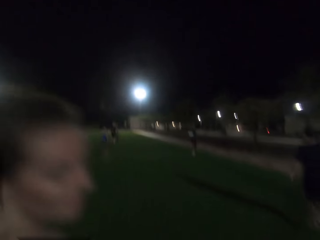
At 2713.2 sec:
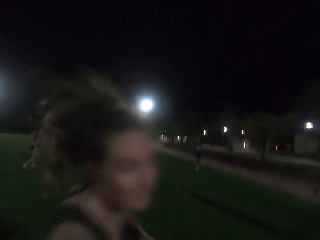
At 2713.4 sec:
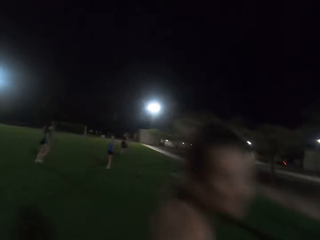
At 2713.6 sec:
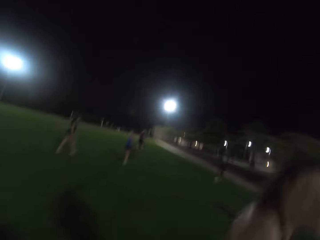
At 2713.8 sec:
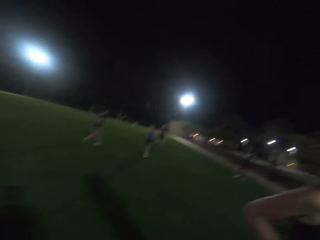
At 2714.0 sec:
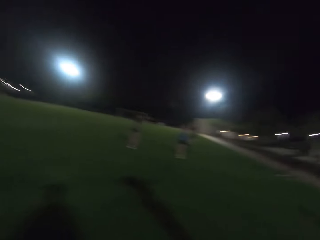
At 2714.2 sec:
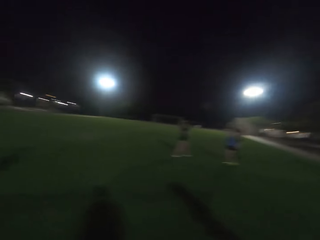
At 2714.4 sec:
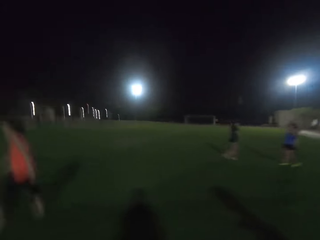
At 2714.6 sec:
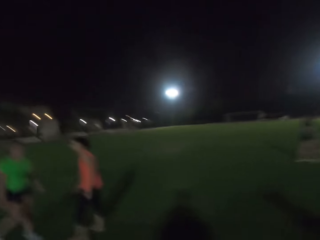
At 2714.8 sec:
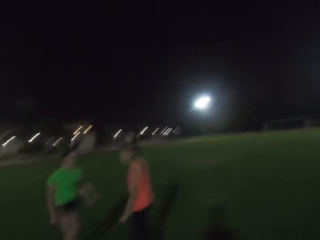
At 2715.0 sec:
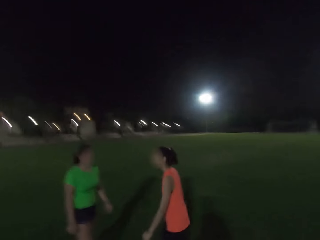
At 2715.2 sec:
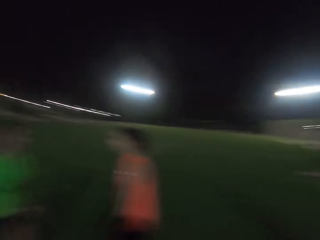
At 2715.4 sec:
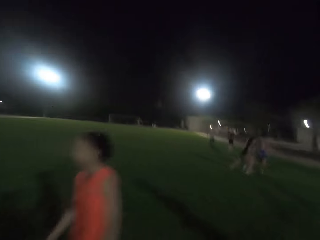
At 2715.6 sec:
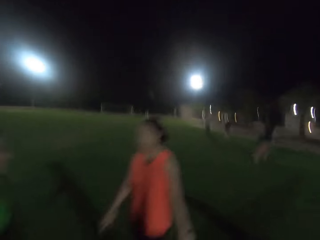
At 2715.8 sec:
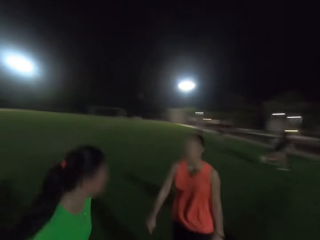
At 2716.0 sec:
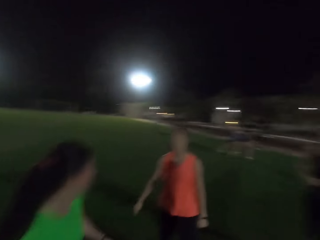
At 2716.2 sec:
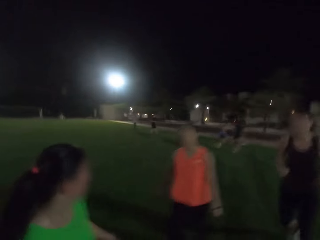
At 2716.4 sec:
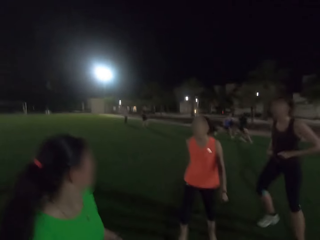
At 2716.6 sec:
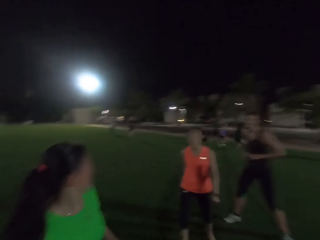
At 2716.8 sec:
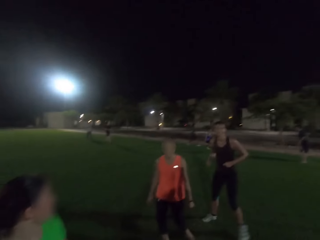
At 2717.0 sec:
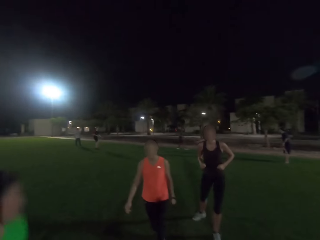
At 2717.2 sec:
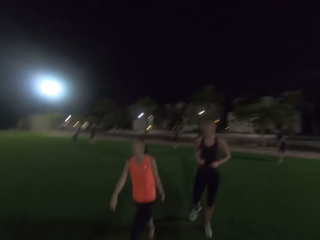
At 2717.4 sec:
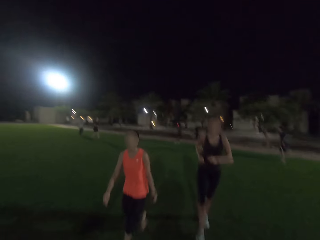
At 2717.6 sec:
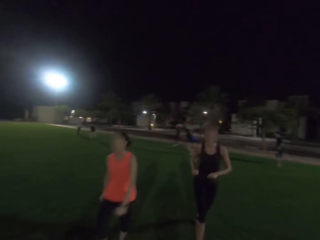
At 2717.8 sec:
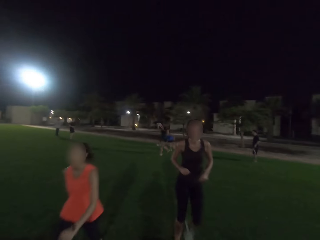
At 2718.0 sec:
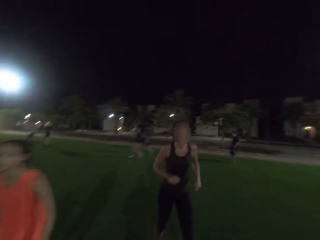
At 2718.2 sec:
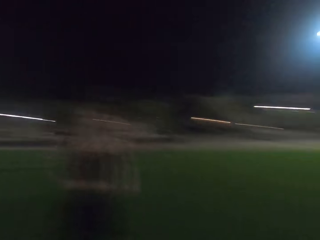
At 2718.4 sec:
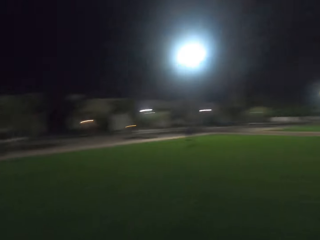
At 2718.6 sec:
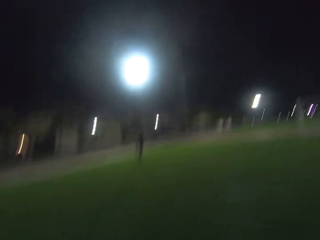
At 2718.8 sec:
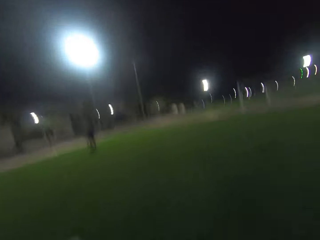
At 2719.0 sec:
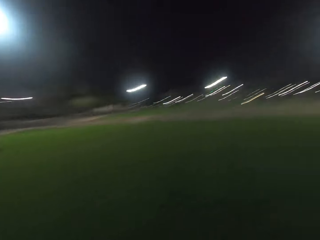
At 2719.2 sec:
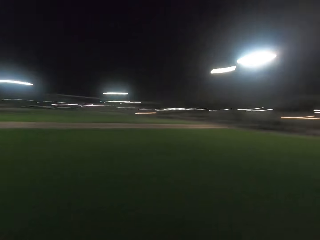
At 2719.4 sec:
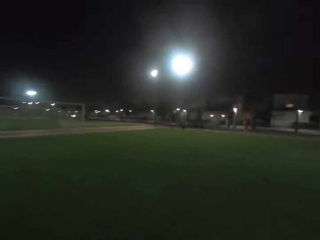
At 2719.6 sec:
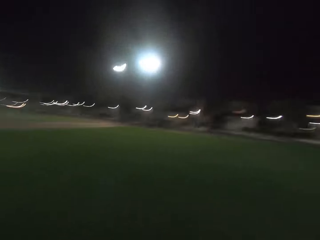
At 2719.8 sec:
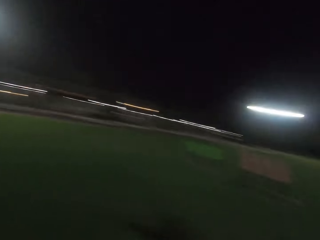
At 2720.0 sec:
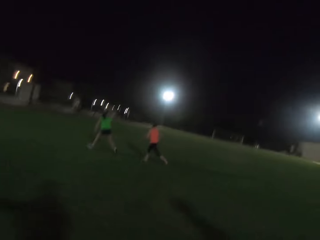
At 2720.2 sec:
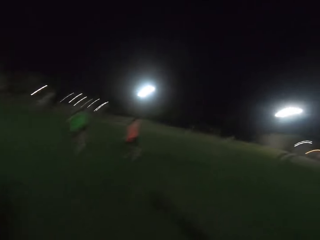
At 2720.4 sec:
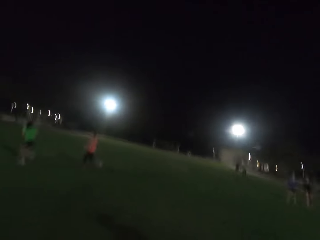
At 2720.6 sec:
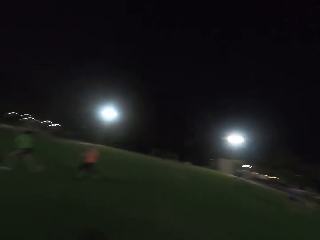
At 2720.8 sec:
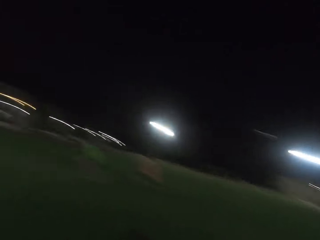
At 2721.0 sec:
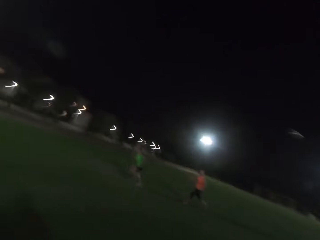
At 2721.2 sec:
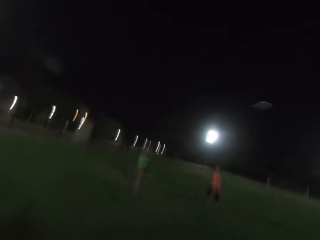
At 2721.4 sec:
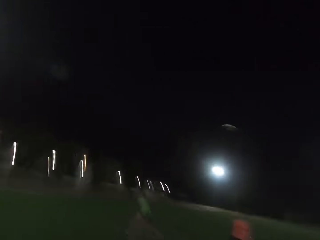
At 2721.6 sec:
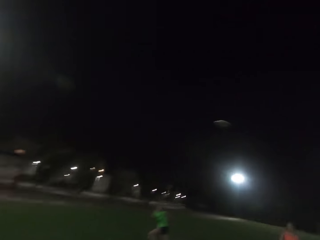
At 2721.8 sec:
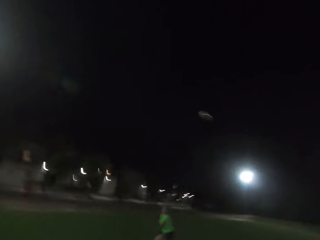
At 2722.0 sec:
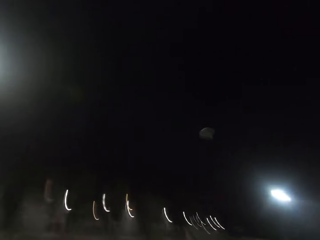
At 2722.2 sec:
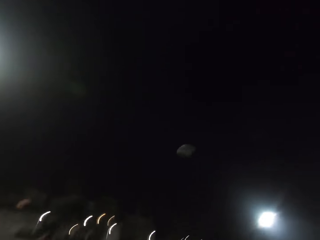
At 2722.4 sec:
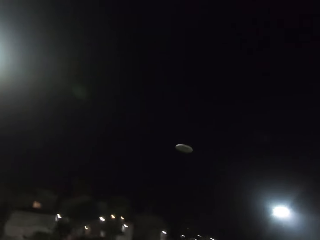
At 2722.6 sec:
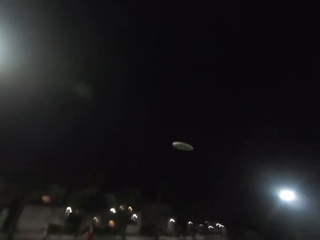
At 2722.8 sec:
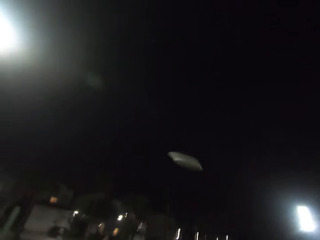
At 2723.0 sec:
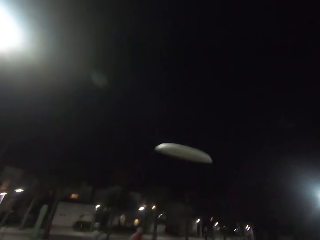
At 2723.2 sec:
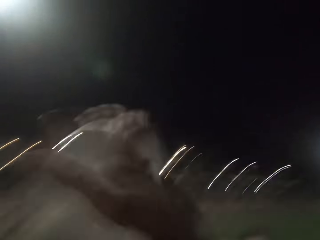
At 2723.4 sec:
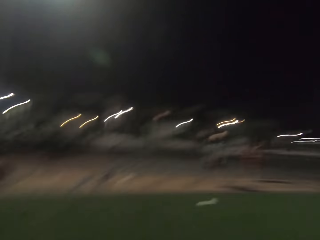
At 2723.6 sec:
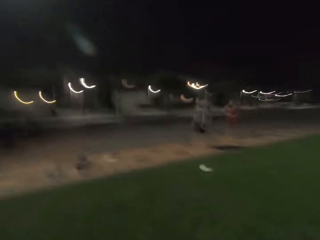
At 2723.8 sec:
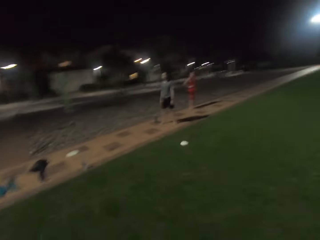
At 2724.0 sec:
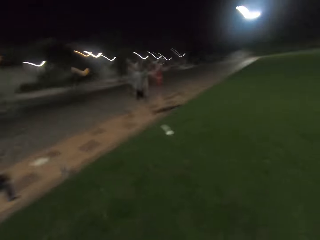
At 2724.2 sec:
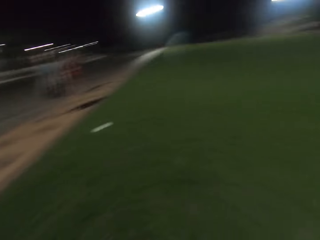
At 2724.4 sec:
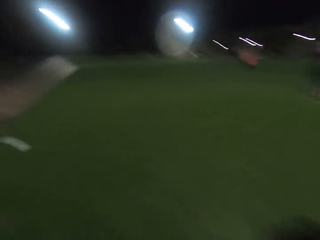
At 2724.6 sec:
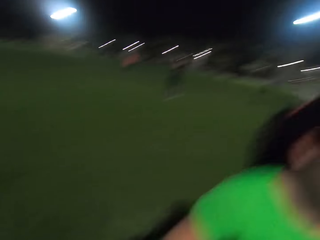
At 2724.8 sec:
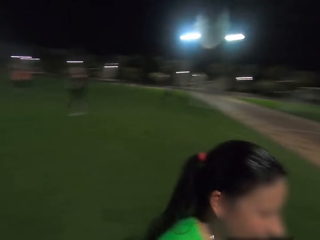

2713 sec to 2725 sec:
The camera wearer runs on the field. A woman runs on the field. Another woman walks. The camera wearer walks past the first woman, another woman and the woman who walks. Another woman skips. Another woman plays on the field. The camera wearer plays on the field. Another woman plays on the field. The woman plays on the field again. The camera wearer plays on the field again. The other woman plays on the field again. Another woman plays on the field. The camera wearer plays on the field. The other woman plays on the field. The last woman plays on the field. The camera wearer plays on the field. The last woman plays on the field again. The camera wearer runs on the field and turns around. They look around. A woman runs. The camera wearer catches a frisbee. They turn around. They hold something. They run on the field. A woman runs on the field.

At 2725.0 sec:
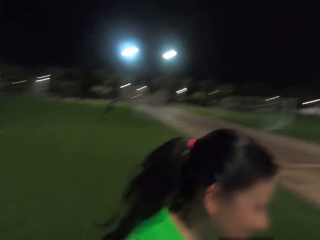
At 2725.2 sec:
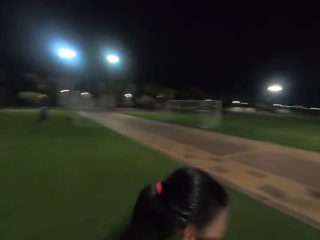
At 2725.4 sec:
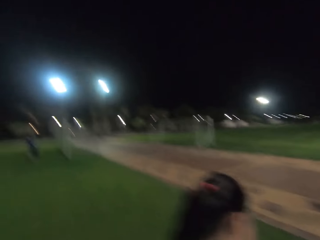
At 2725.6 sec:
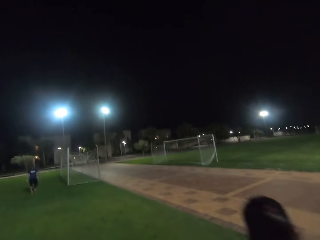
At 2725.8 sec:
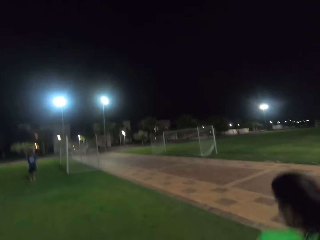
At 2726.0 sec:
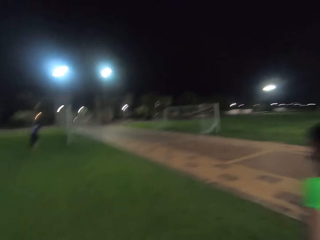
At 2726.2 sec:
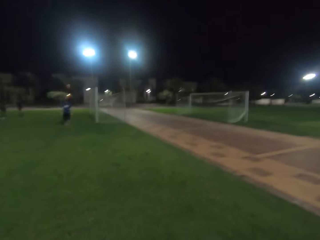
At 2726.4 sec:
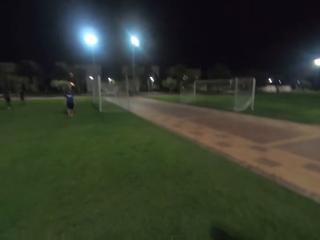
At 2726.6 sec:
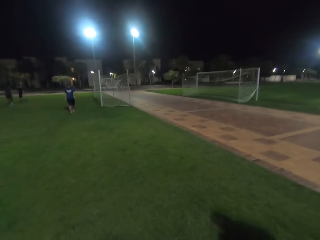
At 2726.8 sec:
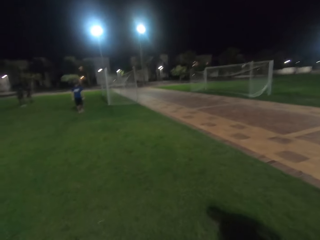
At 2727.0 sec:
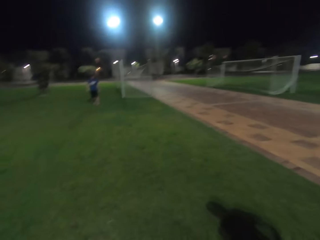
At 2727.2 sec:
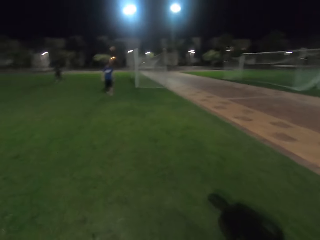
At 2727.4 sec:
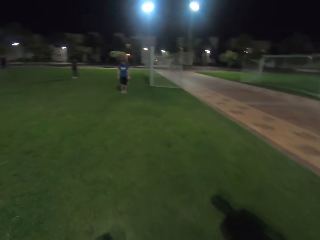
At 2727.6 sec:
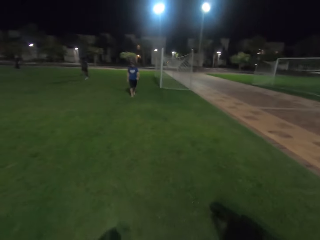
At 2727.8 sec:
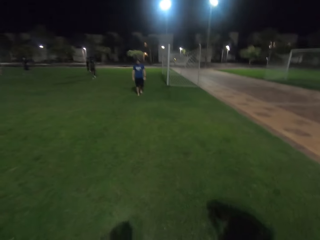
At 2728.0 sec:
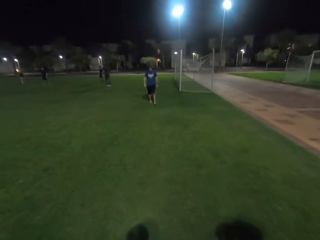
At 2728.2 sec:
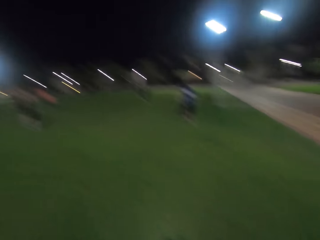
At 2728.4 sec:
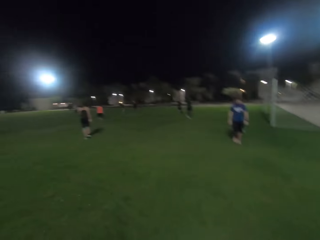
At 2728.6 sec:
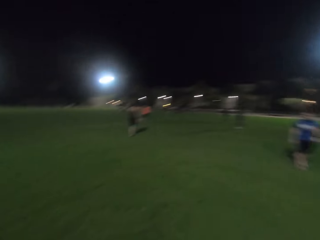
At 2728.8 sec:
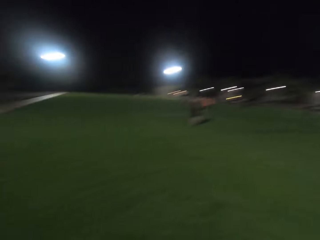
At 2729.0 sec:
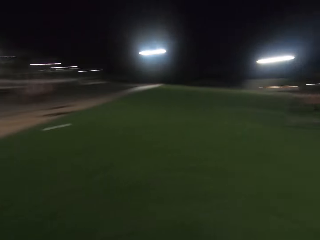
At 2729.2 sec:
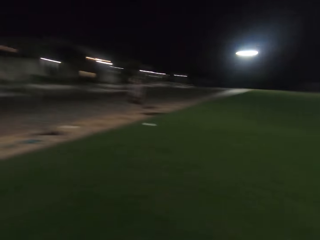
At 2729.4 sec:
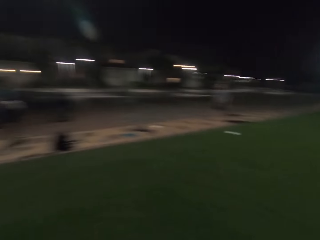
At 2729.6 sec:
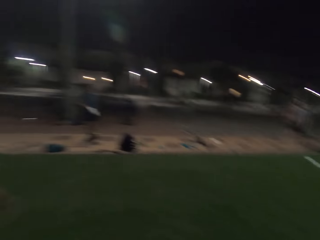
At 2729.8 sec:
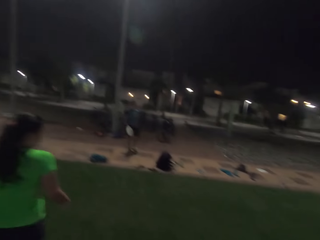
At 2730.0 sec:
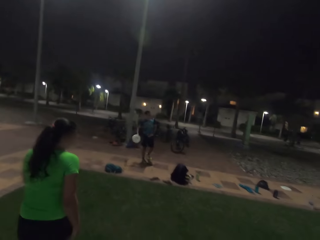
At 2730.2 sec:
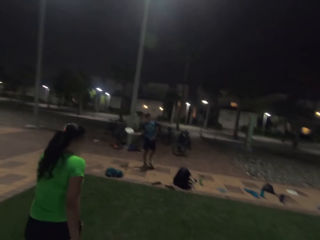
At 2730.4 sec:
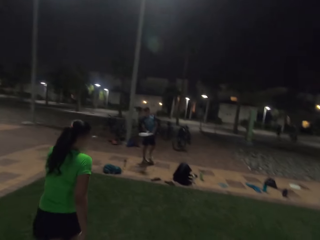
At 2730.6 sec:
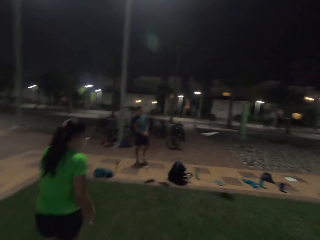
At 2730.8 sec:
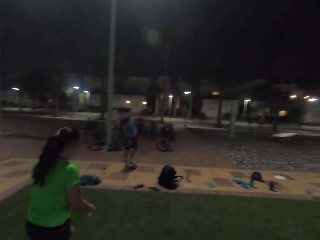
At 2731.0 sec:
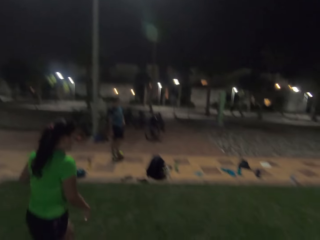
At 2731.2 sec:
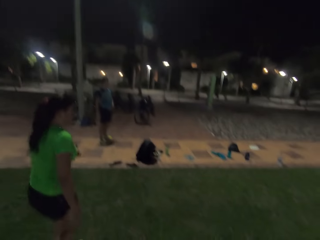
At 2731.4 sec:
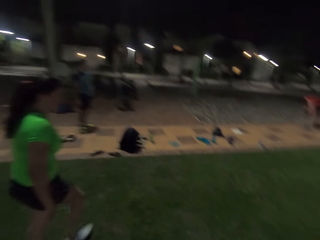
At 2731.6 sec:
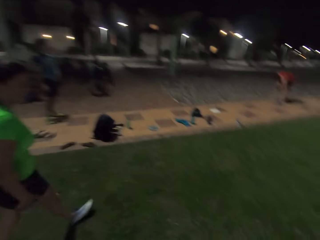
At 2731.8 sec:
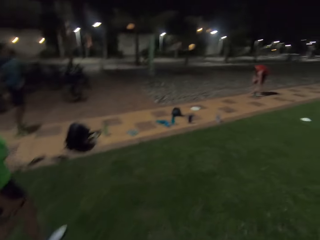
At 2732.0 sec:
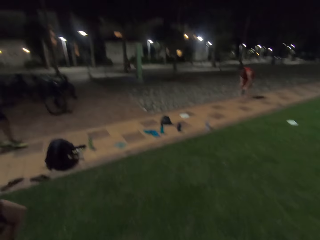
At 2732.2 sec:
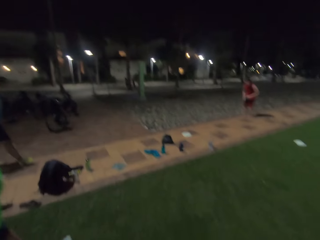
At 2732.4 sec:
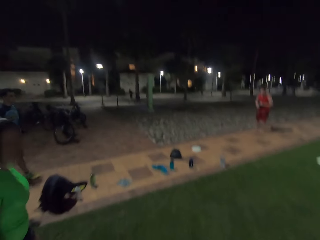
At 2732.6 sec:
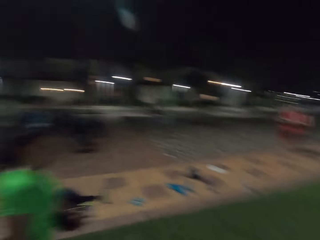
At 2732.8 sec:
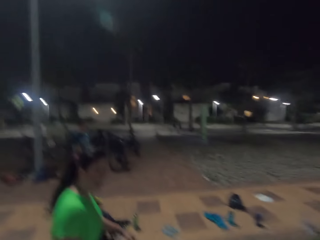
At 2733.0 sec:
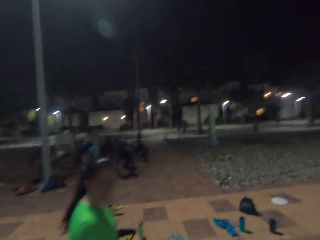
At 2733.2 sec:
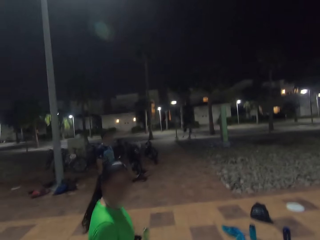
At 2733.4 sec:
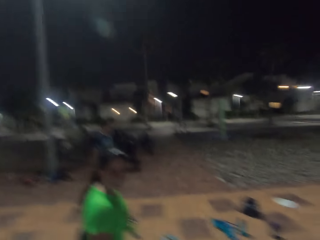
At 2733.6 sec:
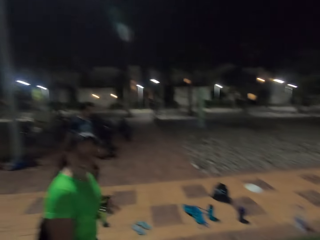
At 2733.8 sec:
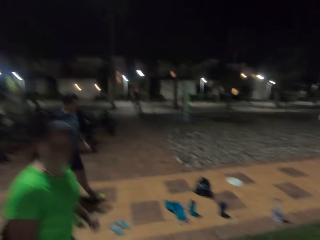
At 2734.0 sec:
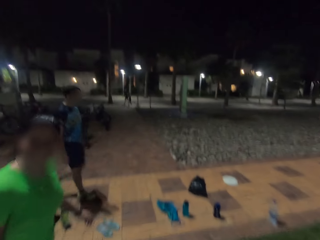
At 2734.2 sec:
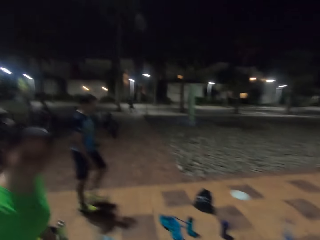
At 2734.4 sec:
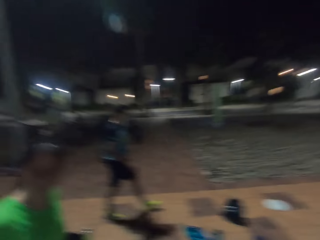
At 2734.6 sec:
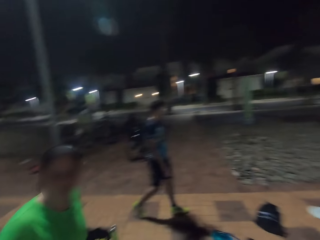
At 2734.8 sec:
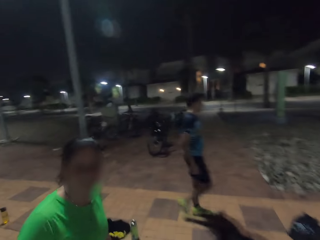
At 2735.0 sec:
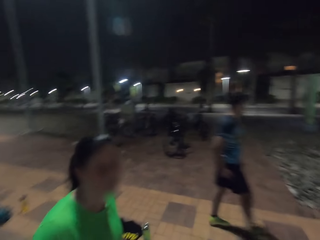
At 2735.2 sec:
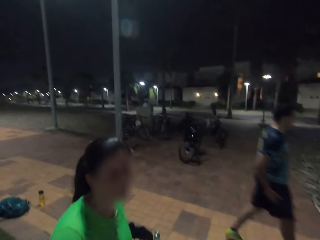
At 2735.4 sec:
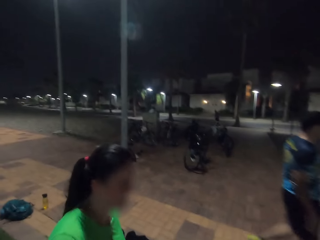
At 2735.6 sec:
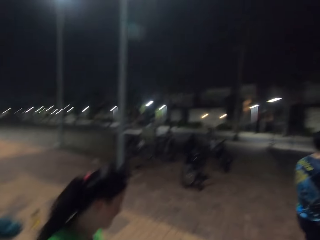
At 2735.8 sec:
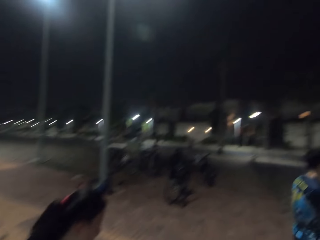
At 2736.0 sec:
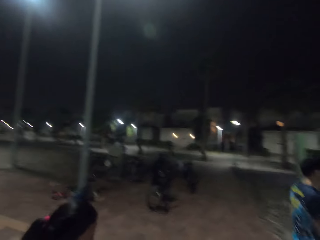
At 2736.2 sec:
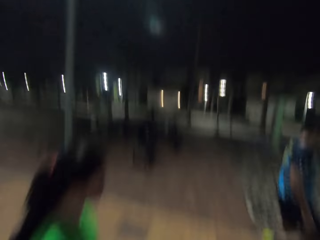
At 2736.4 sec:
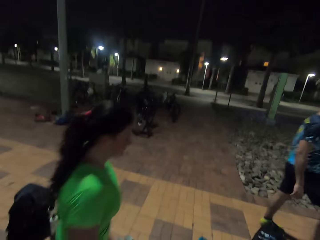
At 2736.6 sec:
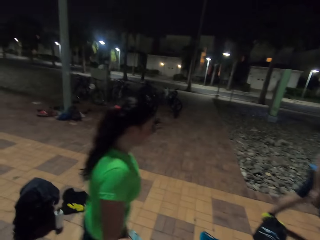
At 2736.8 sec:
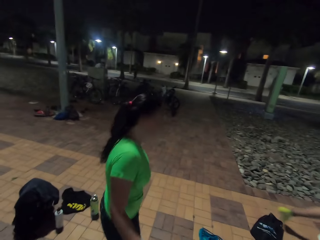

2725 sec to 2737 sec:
A woman walks. The camera wearer walks on the field. A man walks. The camera wearer walks on the field and turns around. They look around. They walk on the field. Someone walks on the field. The woman walks on the field. The camera wearer walks on the field. Another man throws a frisbee. The camera wearer walks on the field. The woman walks on the field. The camera wearer walks on the field. The woman walks on the field. The other man walks on the pavement. The man walks on the pavement again. The camera wearer converses with the woman.
